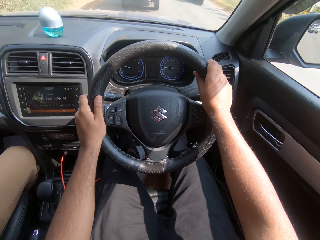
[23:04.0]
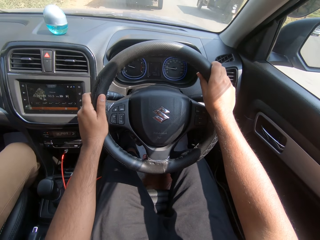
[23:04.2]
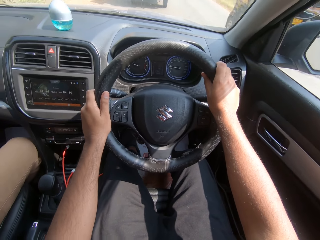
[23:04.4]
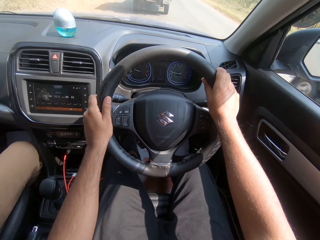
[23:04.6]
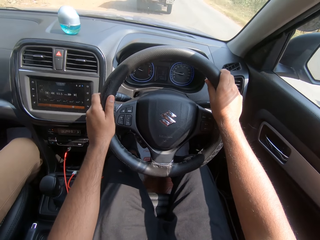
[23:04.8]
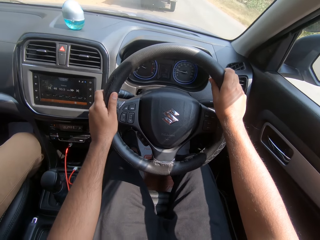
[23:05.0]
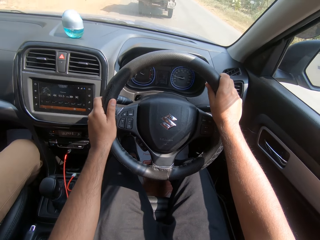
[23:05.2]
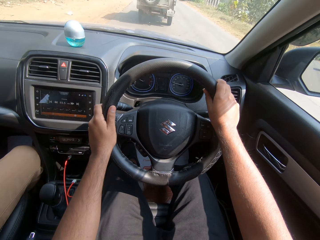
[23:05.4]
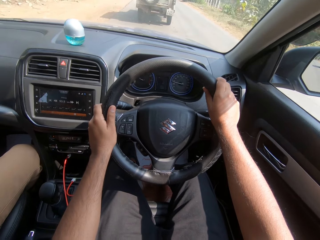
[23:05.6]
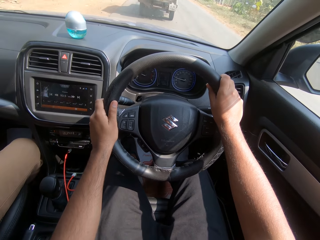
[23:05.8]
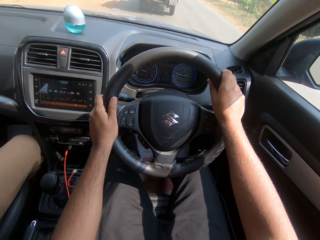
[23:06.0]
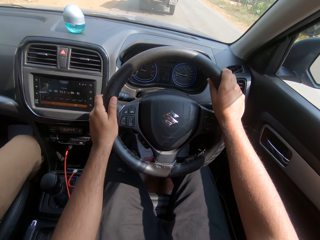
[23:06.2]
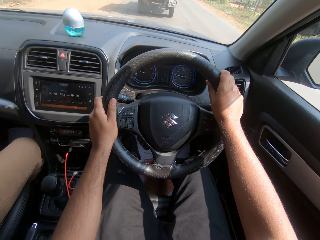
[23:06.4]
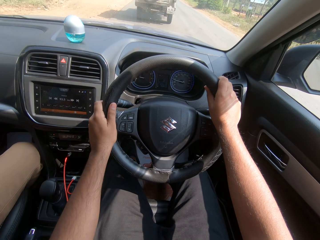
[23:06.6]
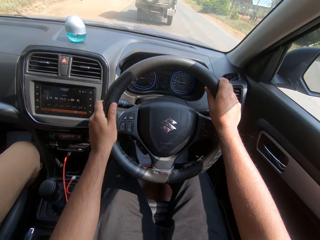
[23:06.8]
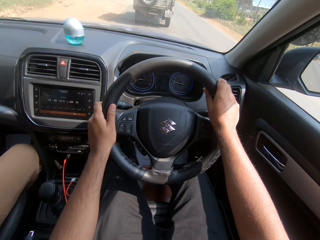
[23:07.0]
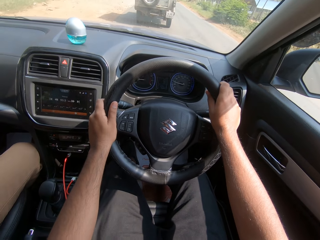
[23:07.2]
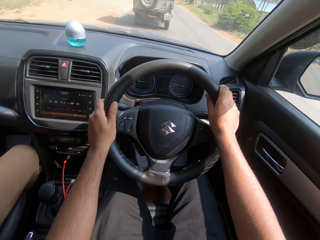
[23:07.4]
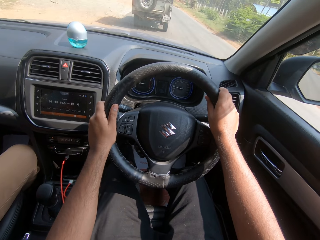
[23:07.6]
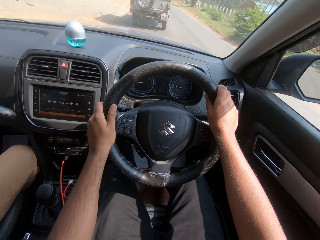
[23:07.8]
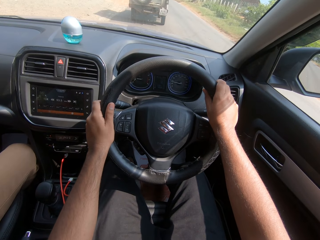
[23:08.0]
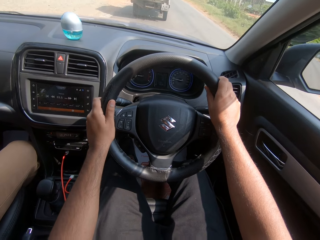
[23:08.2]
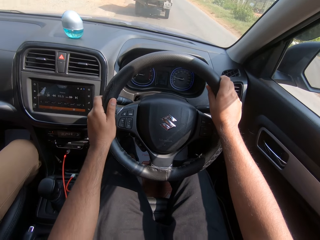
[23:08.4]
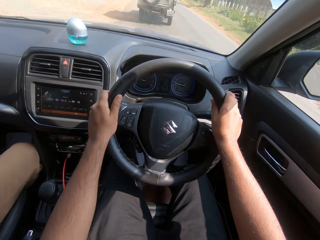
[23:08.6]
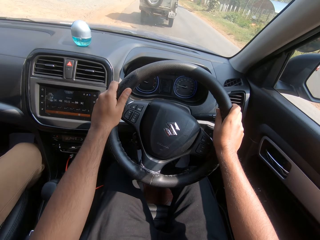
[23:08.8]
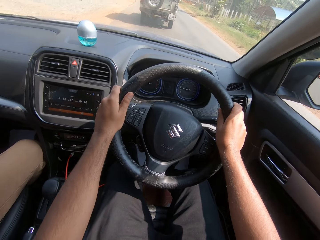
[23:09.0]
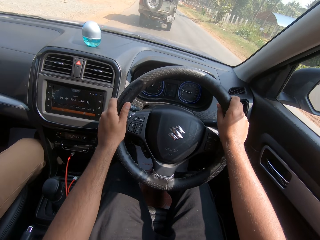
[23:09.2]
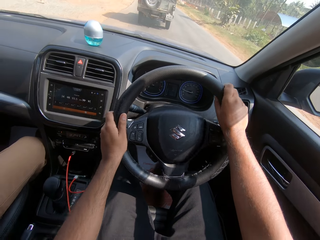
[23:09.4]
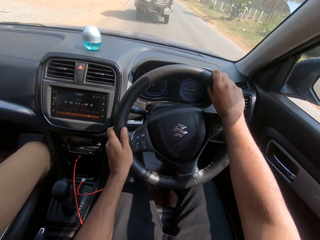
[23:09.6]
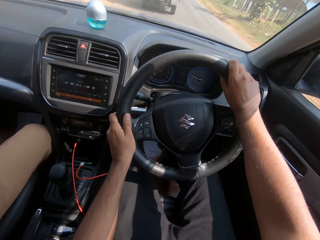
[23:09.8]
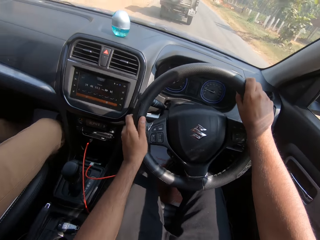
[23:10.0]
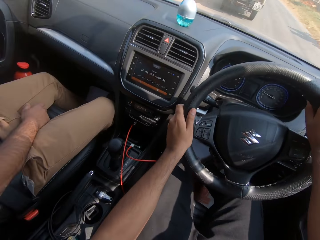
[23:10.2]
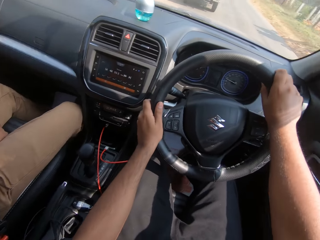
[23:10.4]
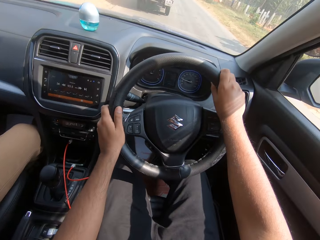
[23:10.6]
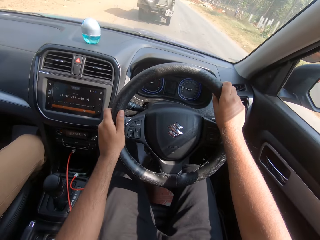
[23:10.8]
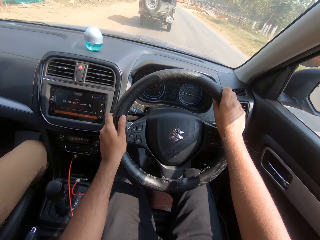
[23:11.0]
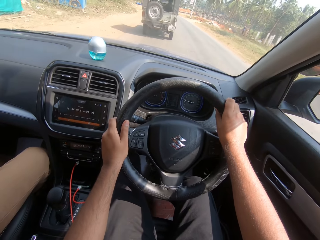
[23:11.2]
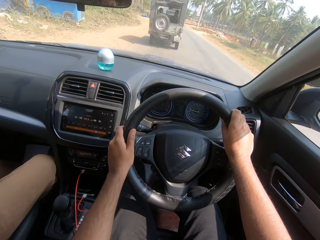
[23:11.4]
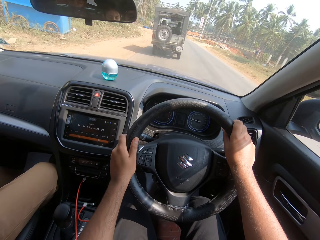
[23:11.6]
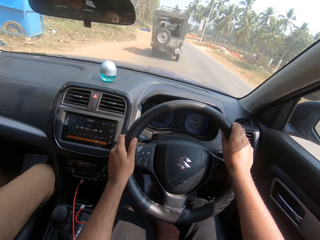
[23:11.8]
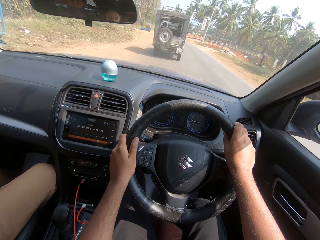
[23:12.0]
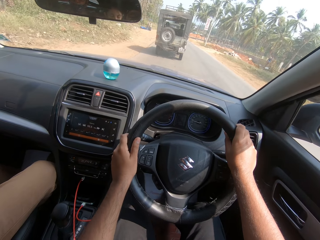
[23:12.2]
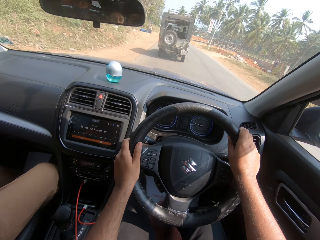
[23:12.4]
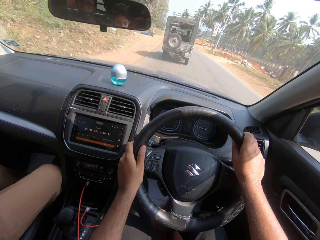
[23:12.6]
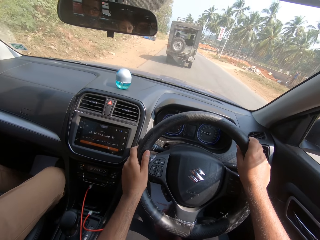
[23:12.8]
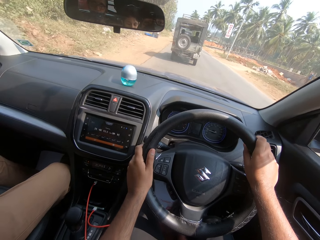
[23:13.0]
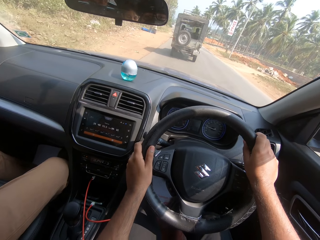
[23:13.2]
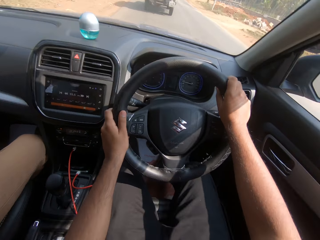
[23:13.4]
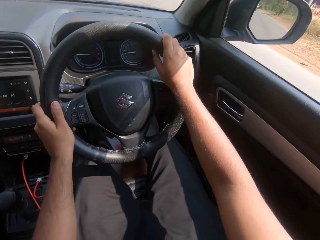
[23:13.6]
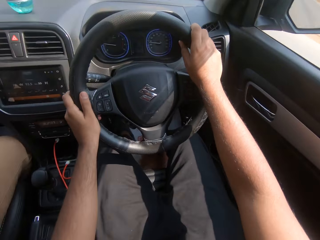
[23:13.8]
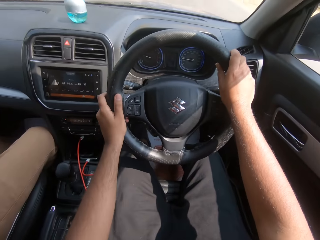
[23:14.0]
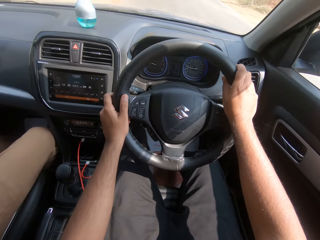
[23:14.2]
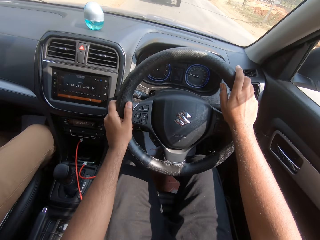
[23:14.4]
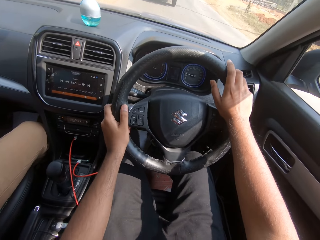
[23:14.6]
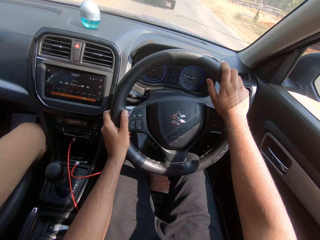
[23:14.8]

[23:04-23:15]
A yellow colored tricycle drives past the camera wearer.

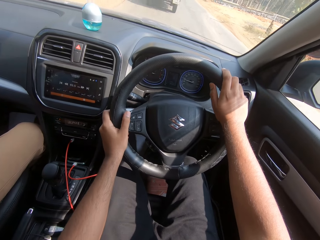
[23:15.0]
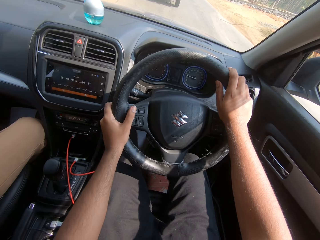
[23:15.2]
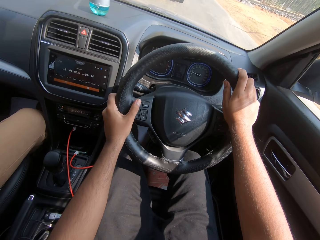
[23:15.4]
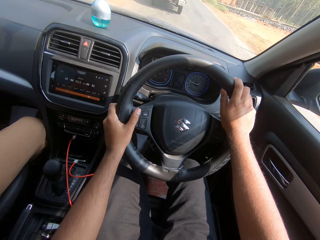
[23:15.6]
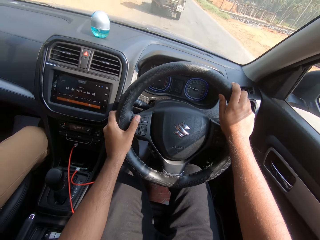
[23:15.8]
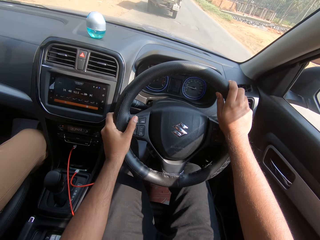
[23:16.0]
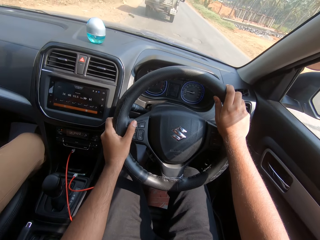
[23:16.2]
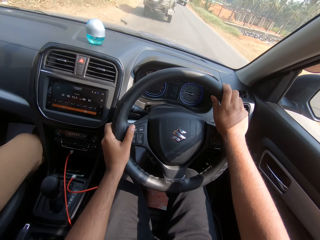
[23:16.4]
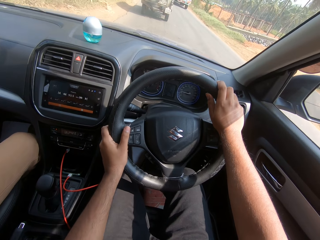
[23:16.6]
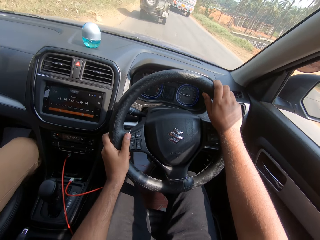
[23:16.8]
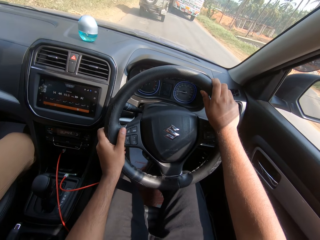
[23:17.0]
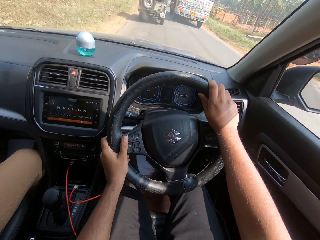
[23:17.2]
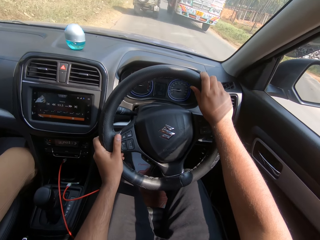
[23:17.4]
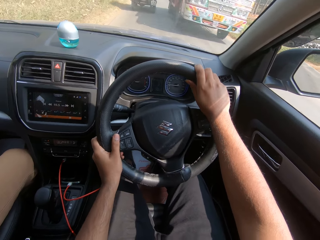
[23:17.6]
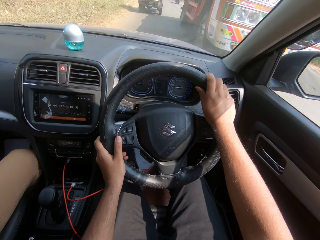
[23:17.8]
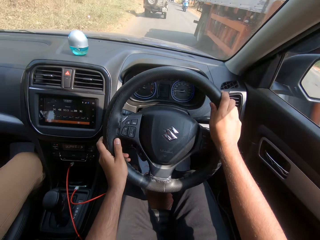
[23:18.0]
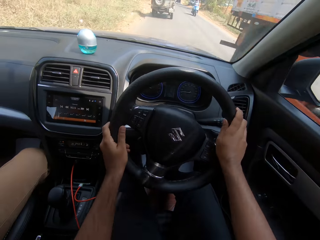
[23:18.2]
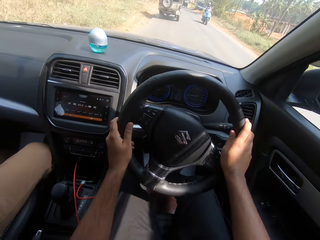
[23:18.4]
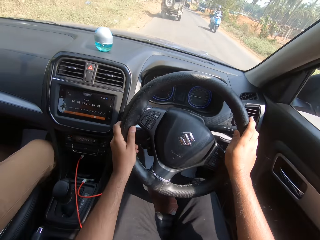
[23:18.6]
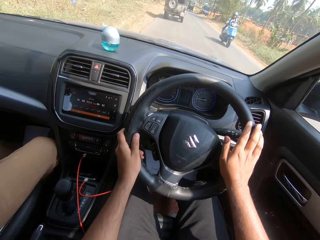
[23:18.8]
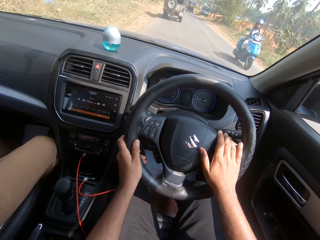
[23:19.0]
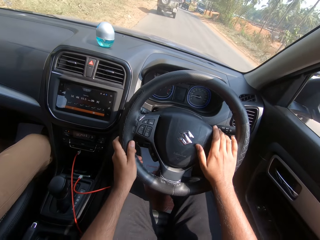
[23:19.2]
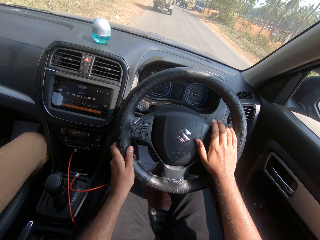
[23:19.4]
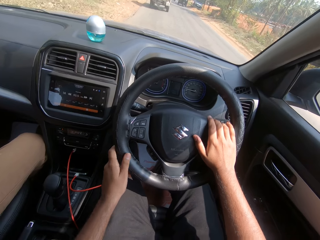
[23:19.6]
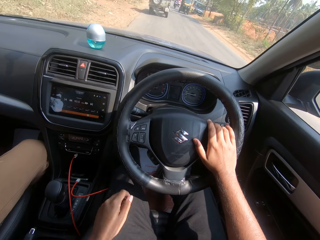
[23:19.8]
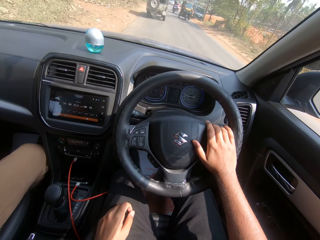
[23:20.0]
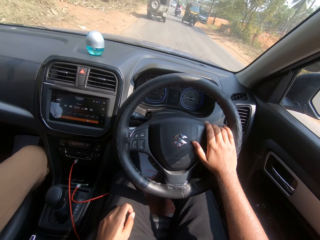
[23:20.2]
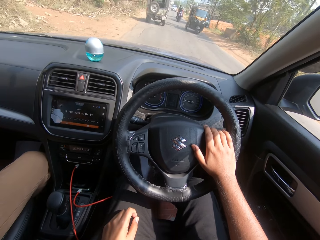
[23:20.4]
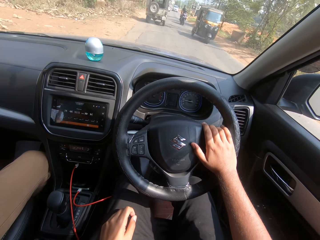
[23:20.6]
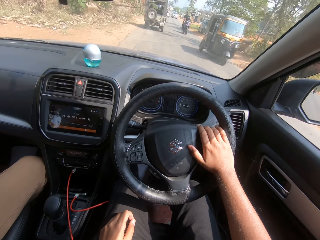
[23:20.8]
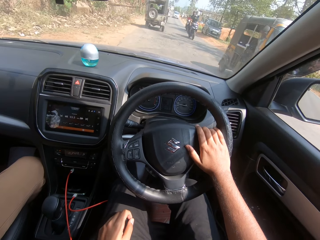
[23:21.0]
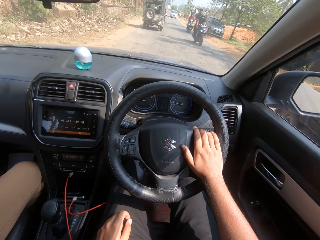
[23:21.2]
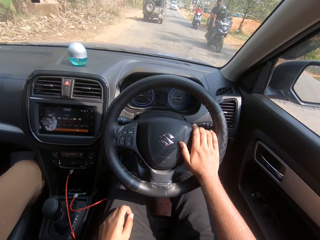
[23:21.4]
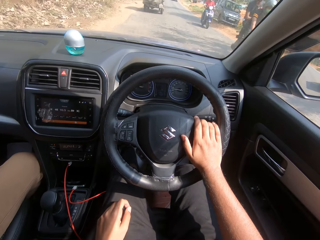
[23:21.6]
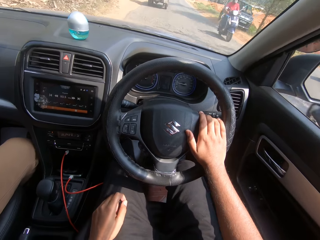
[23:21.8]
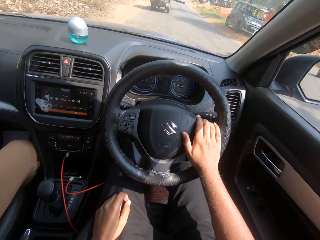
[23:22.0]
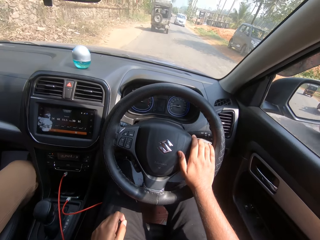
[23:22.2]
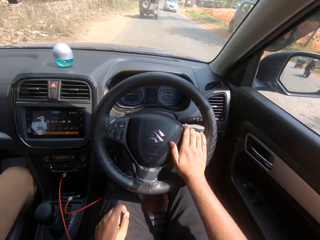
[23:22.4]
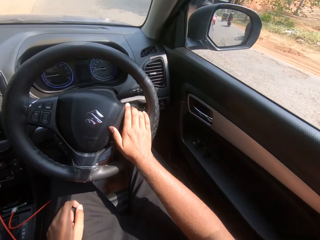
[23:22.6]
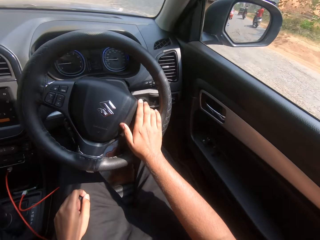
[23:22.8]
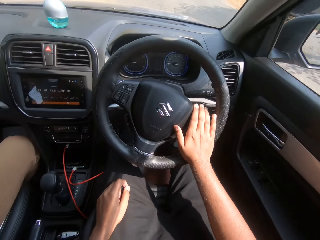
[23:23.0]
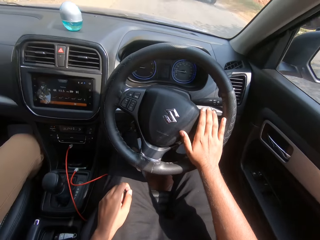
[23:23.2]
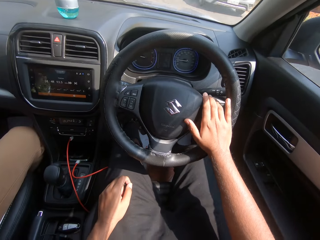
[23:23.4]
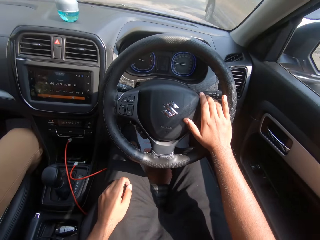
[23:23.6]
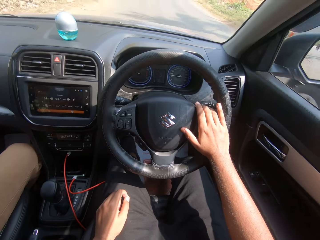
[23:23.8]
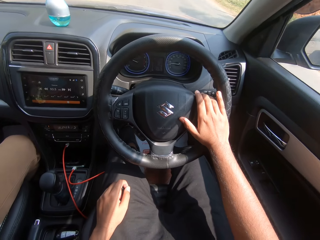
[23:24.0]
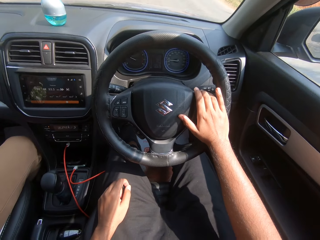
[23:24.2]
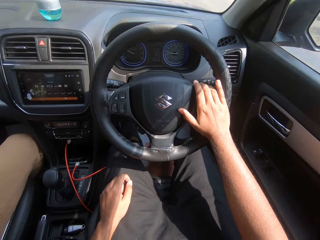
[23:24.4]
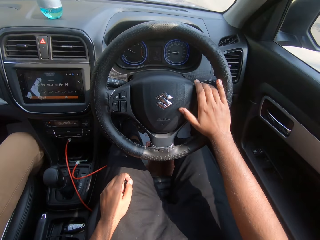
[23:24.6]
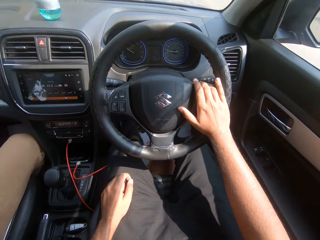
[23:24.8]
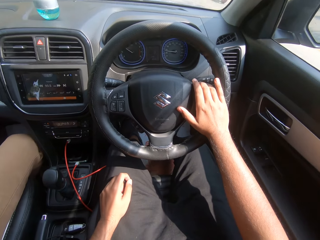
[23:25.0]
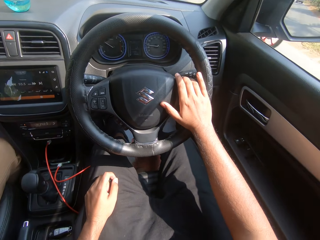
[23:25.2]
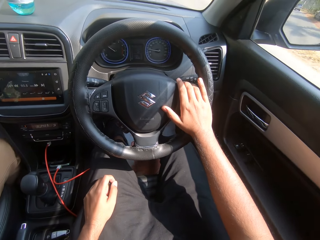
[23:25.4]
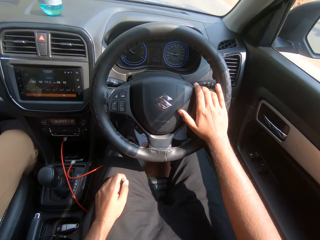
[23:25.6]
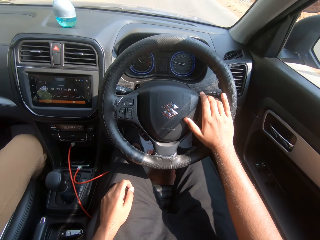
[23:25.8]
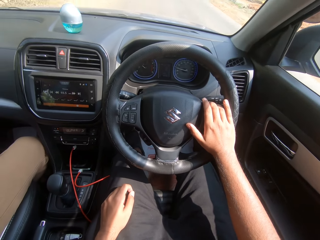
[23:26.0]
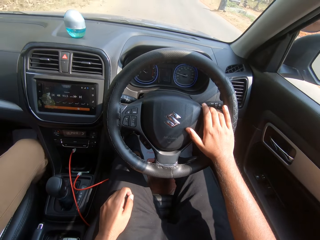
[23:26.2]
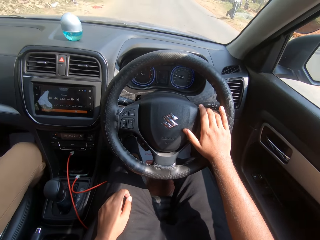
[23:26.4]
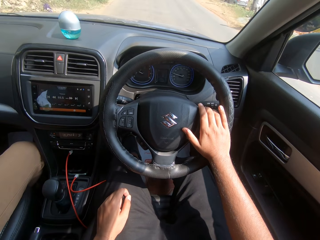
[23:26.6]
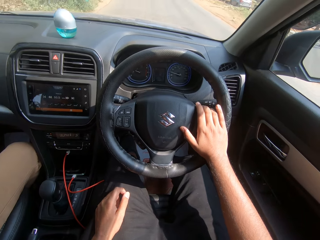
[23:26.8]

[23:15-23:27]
A white colored truck drives past the camera wearer. A blue colored motorcycle drives past him. He places his hand on his lap. A yellow colored tricycle drives past him. A black colored motorcycle drives past him. A man sits on the passenger seat. A silver colored car drives past the camera wearer.
